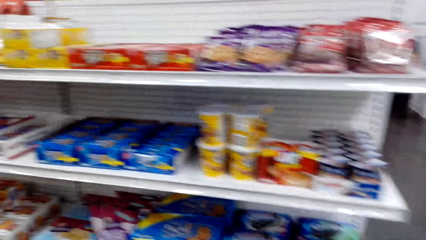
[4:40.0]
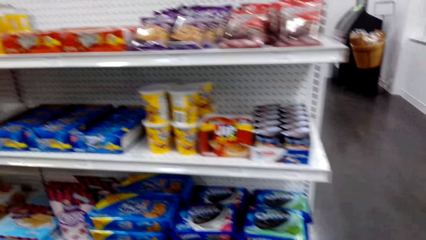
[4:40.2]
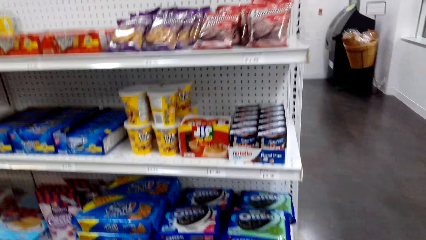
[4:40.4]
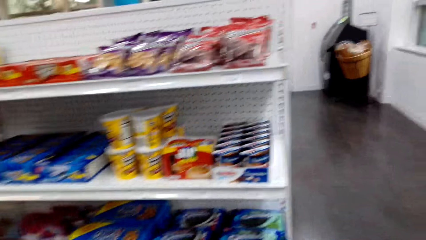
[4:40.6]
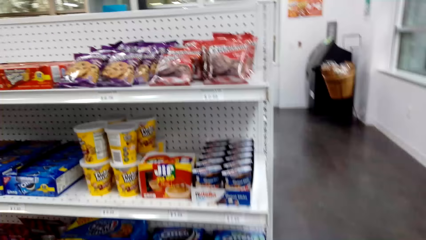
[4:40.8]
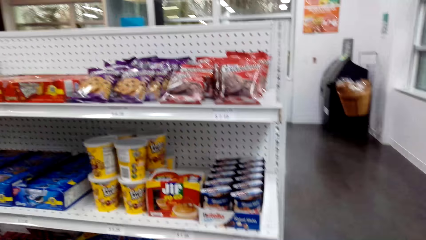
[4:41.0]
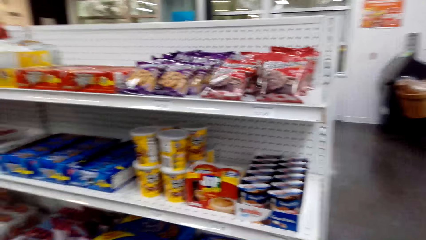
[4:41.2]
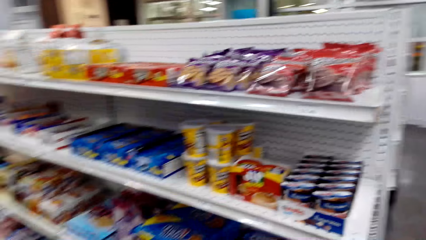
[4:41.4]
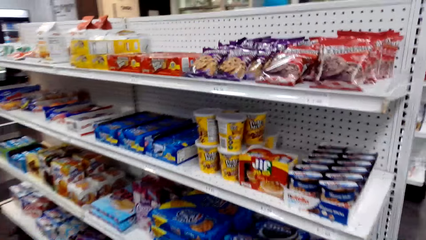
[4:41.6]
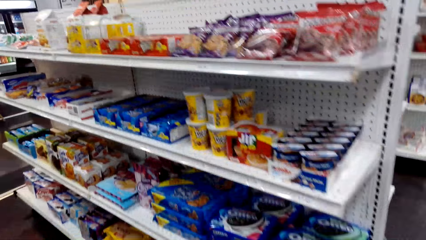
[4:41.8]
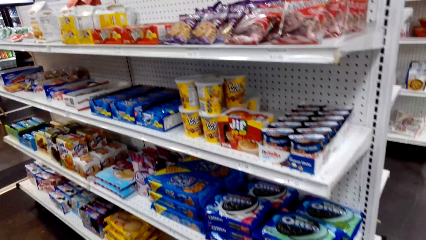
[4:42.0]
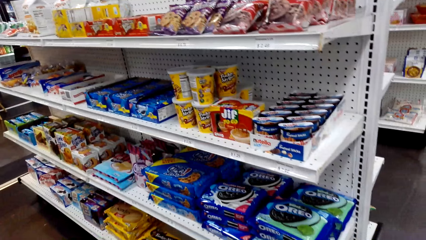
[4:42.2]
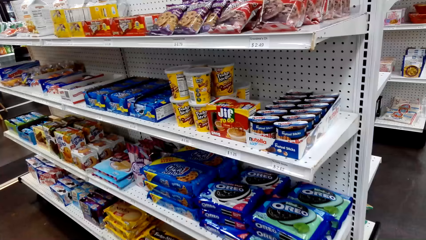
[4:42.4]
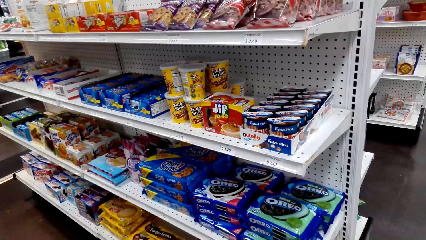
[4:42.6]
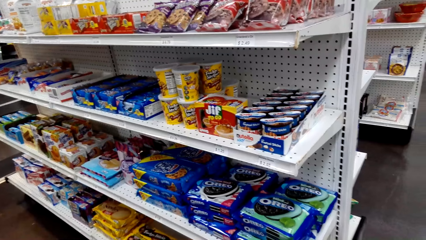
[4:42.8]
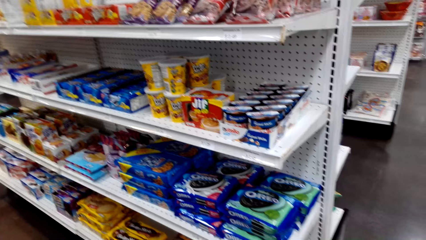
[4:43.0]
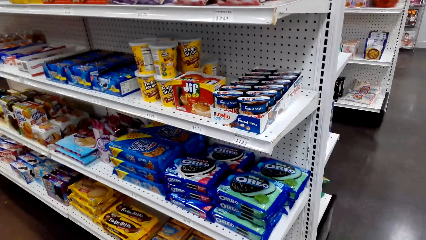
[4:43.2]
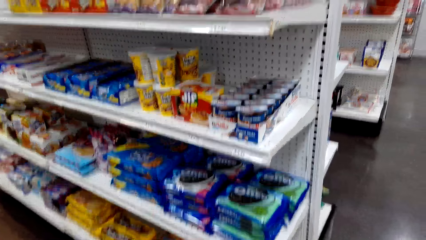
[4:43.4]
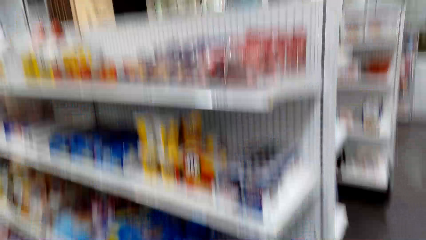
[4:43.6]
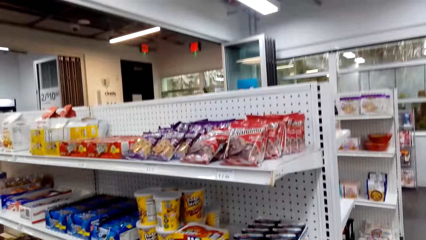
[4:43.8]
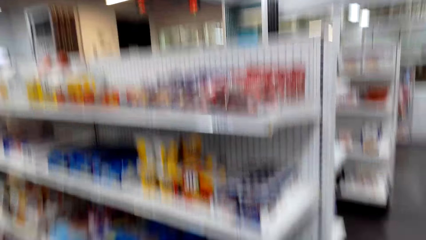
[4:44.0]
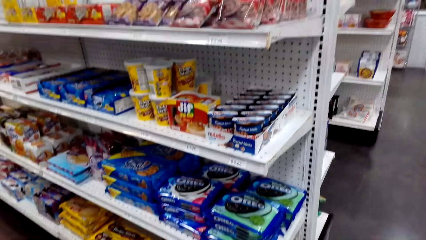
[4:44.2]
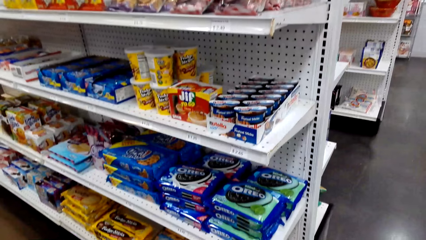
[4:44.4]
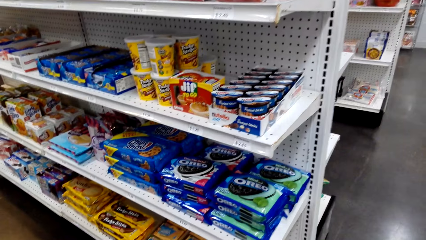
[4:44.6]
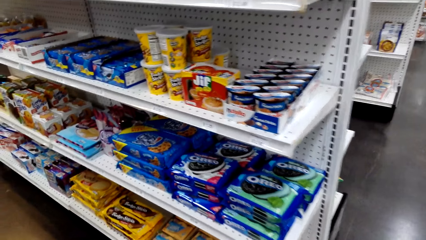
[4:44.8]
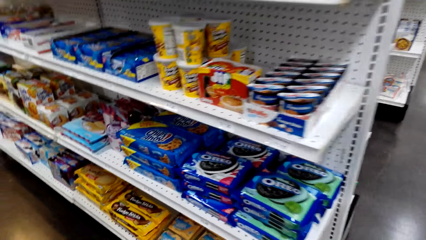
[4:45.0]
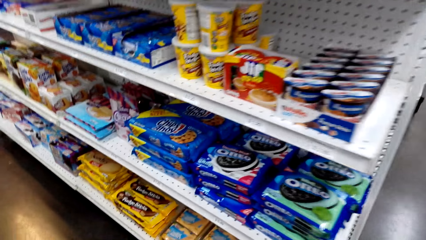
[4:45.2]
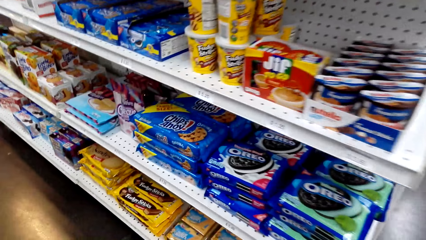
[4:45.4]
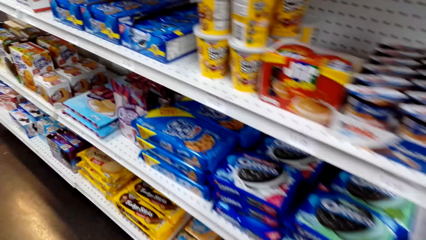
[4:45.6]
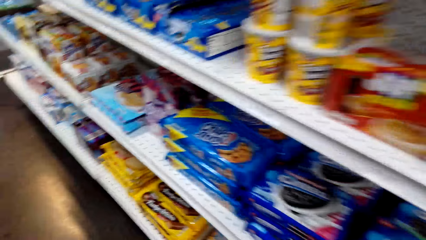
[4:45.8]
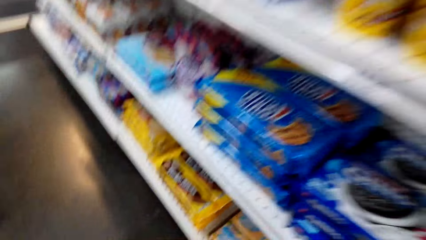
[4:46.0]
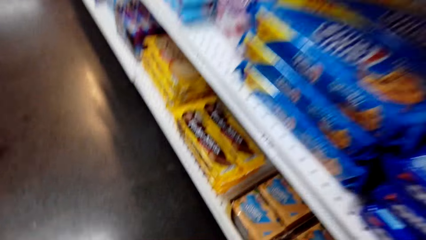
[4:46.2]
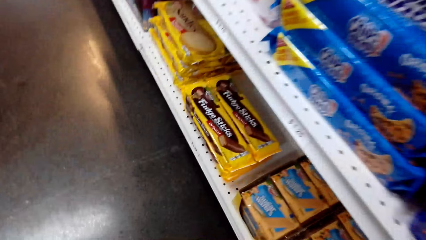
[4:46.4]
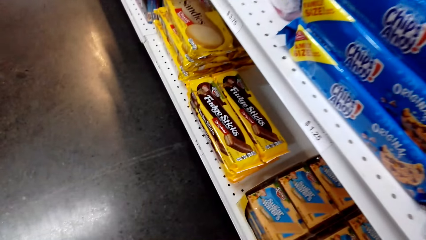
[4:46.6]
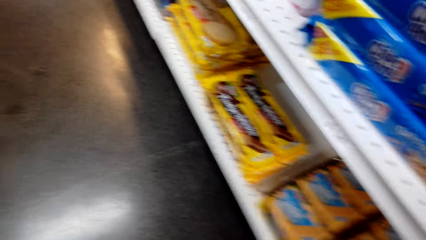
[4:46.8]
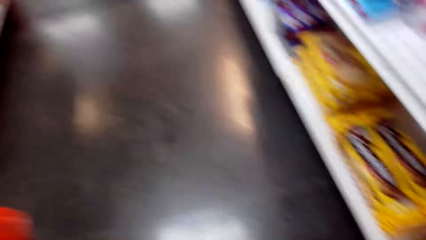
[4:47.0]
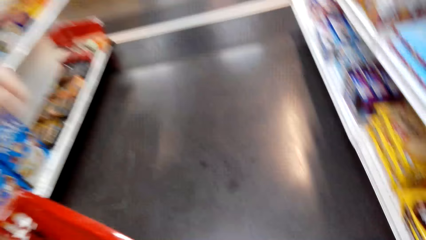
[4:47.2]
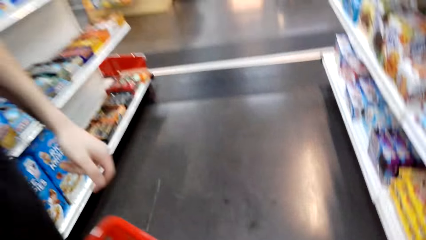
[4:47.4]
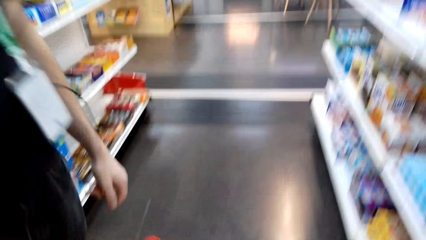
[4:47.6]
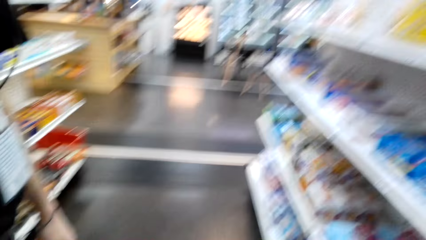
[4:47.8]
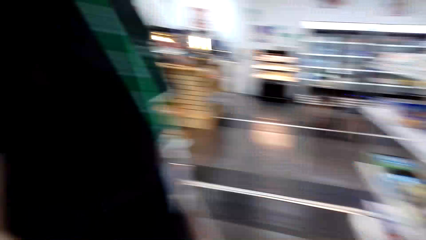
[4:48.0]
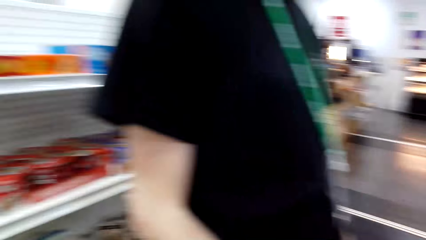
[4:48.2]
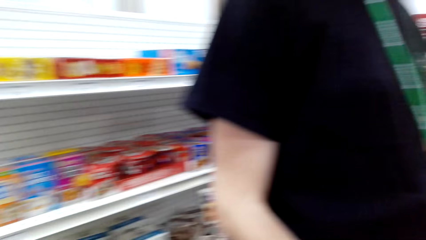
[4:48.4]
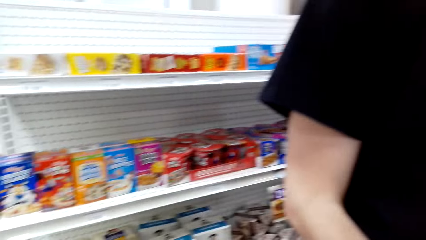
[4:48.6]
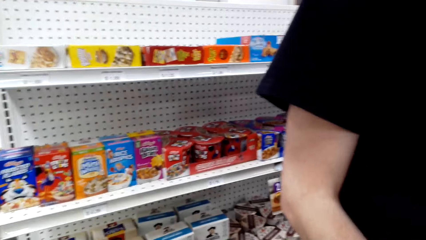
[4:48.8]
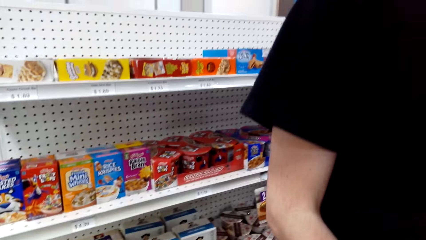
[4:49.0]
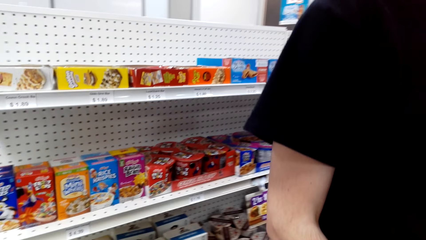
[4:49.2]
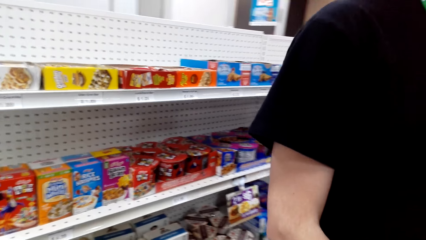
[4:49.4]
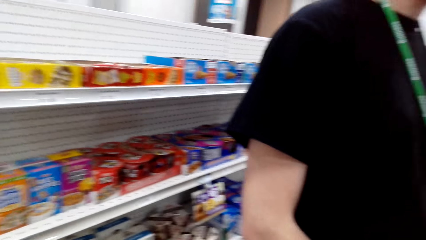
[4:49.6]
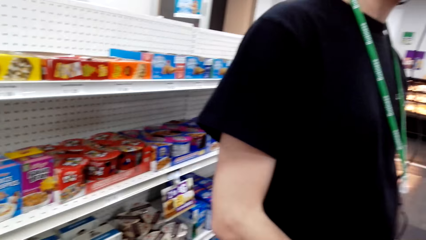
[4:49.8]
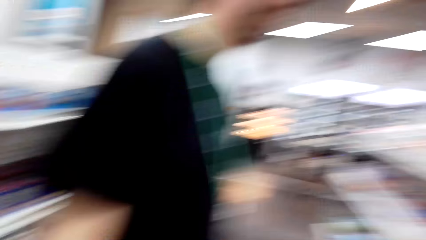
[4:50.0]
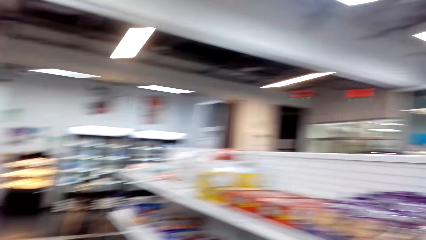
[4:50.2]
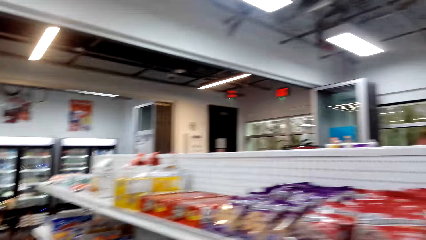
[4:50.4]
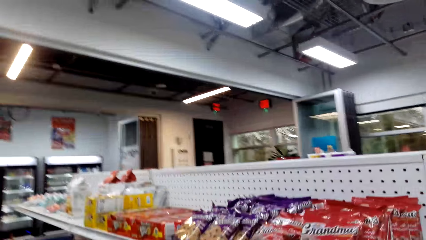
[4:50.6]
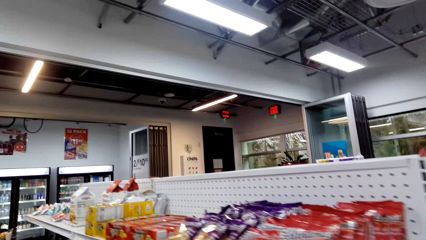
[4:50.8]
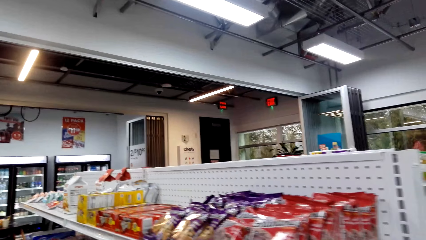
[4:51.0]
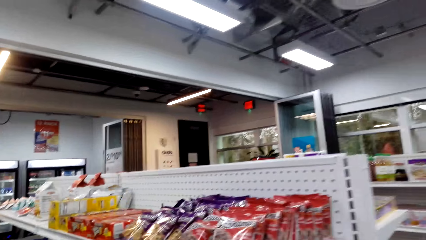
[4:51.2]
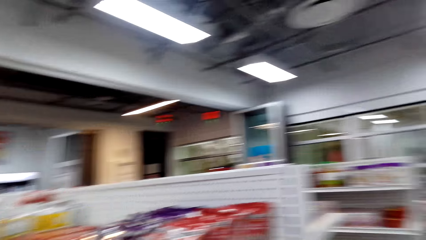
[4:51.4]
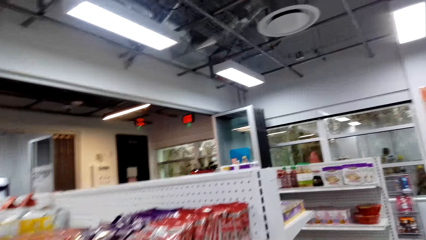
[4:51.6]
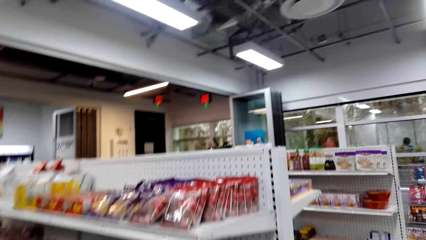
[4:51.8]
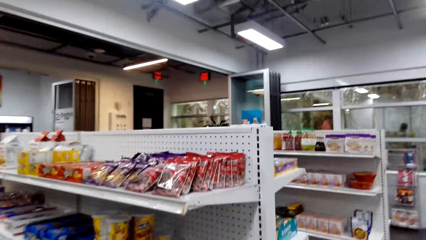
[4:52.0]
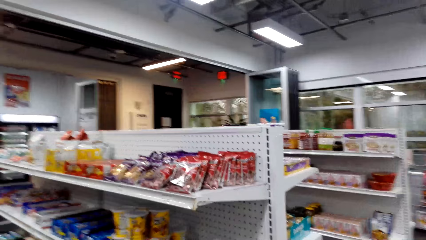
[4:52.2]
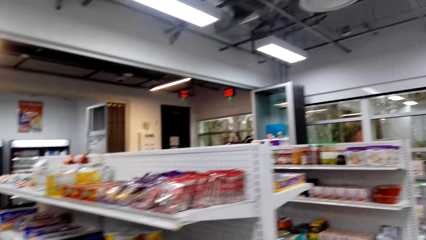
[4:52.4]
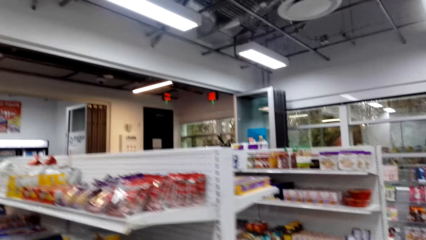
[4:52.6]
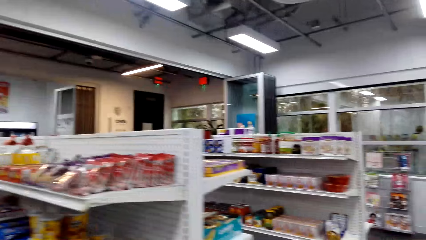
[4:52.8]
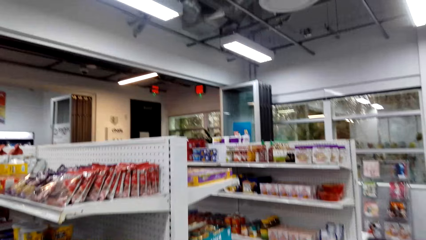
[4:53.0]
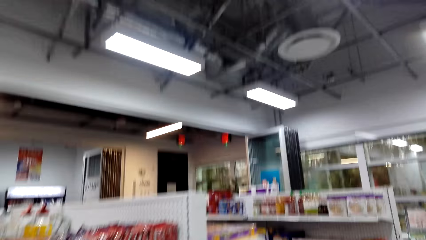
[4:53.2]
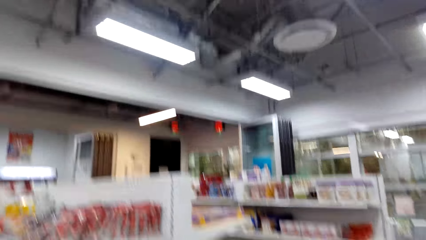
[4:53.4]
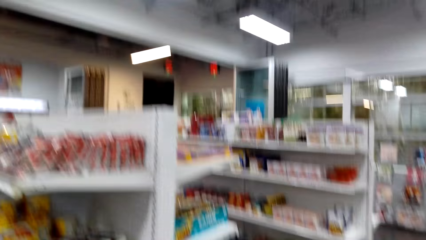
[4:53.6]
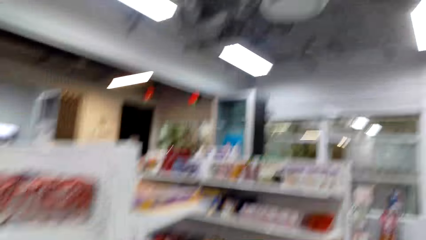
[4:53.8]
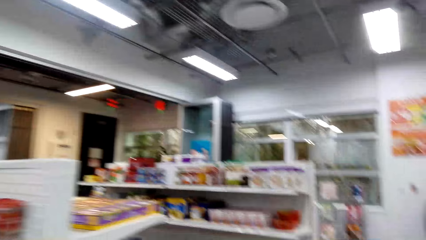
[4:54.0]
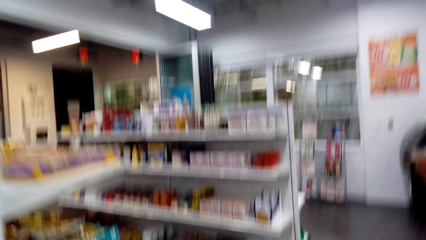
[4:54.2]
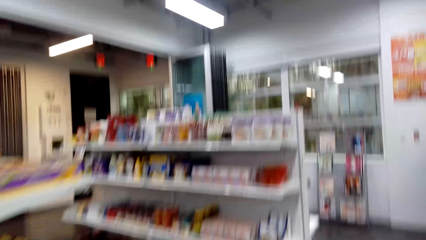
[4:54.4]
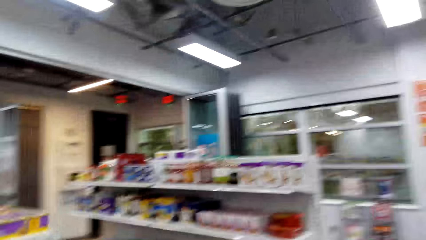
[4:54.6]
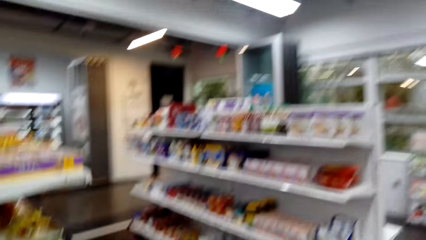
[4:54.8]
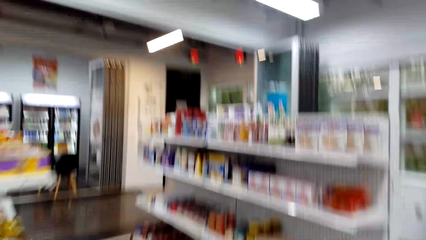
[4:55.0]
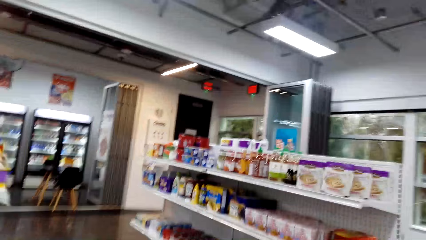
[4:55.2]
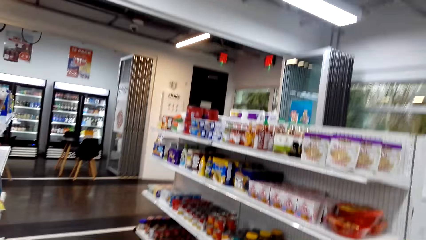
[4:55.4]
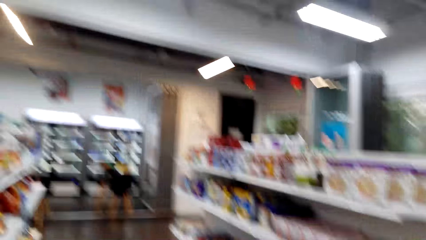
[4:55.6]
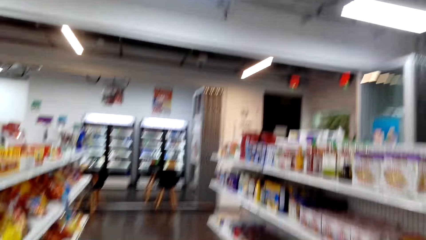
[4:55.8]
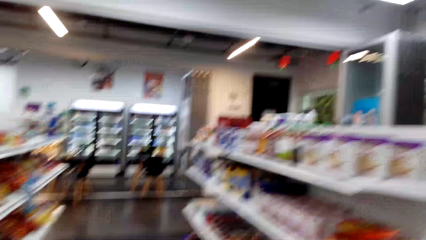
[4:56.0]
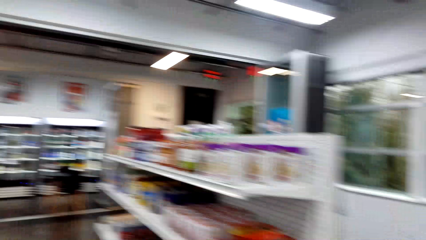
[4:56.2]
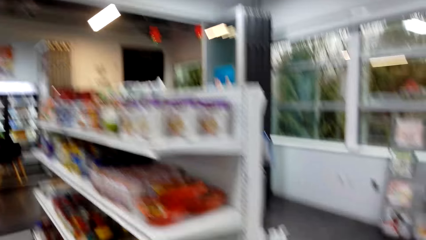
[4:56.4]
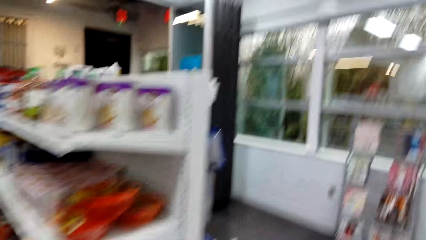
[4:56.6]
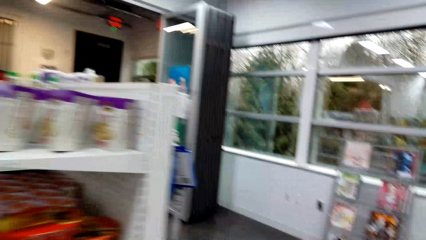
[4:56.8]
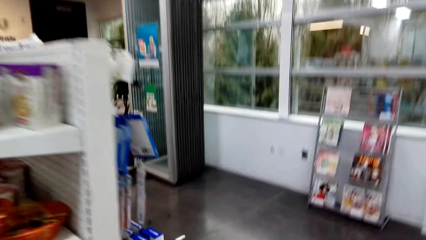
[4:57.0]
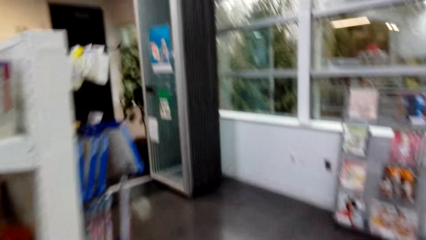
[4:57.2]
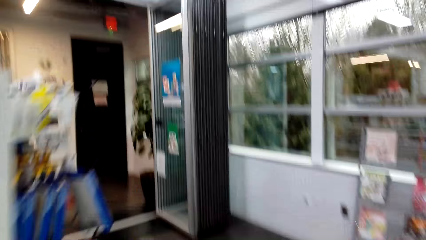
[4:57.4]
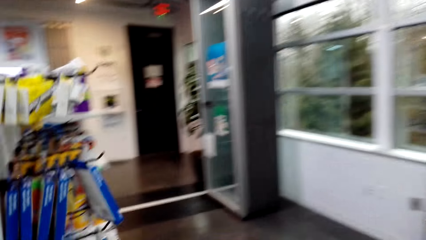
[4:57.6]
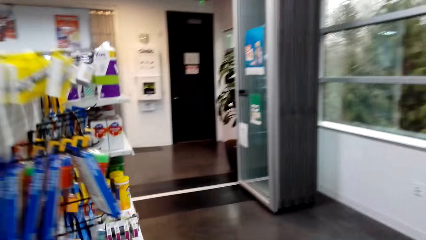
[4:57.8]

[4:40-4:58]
The camera wearer looks around. They look around again. A man moves the hand. The camera wearer looks around and steps forward.
